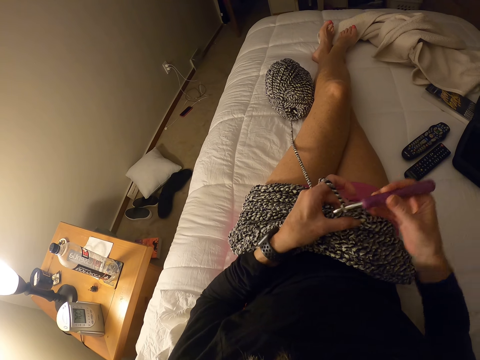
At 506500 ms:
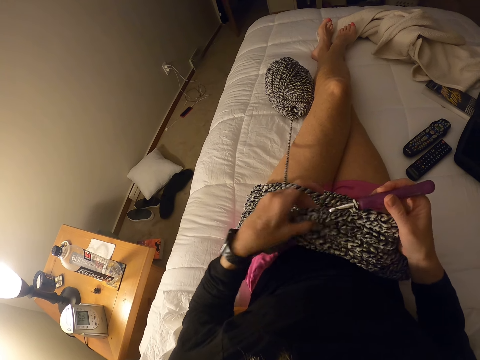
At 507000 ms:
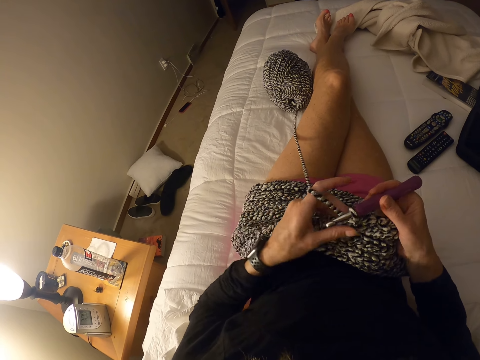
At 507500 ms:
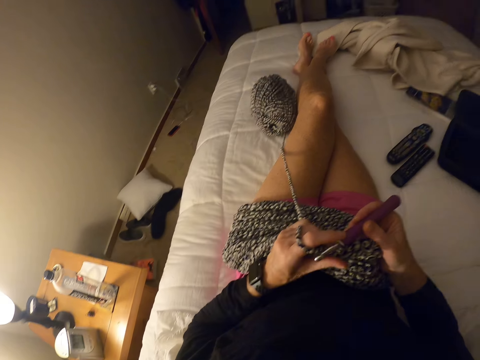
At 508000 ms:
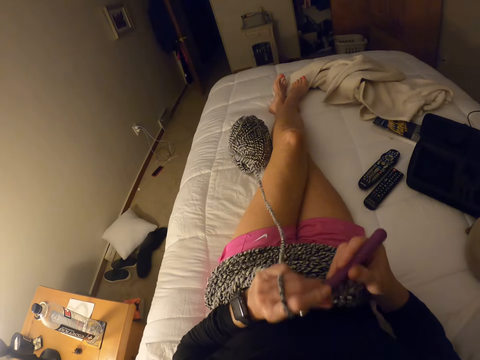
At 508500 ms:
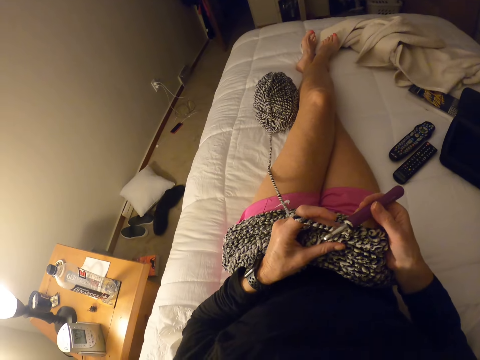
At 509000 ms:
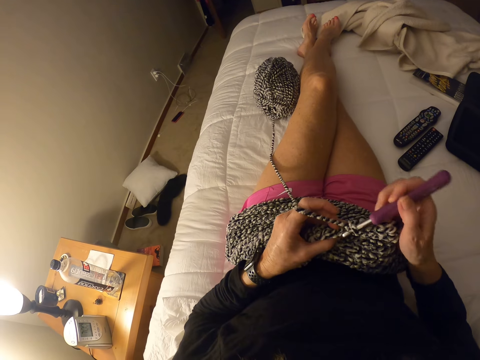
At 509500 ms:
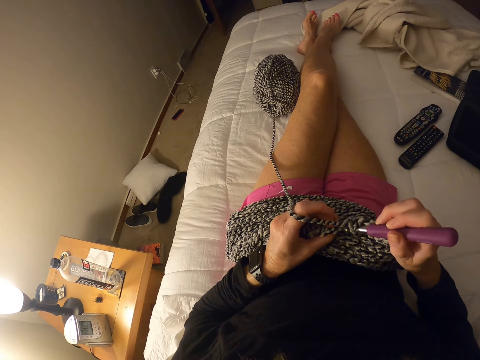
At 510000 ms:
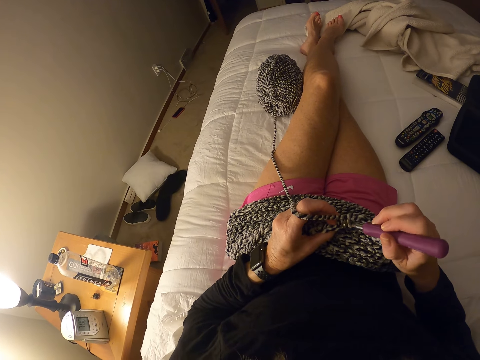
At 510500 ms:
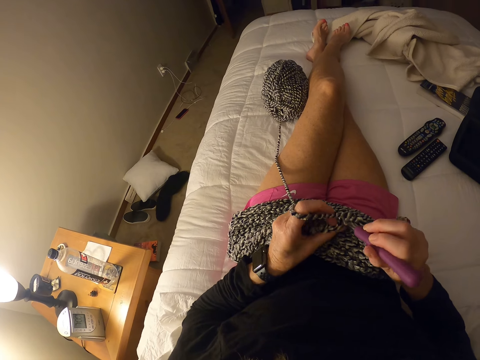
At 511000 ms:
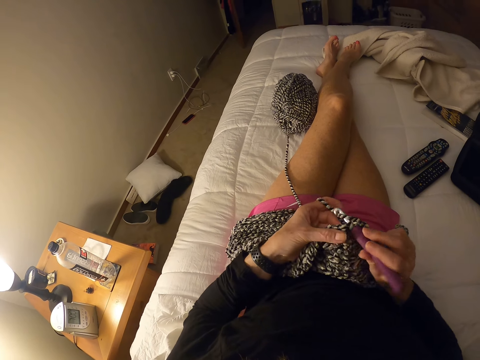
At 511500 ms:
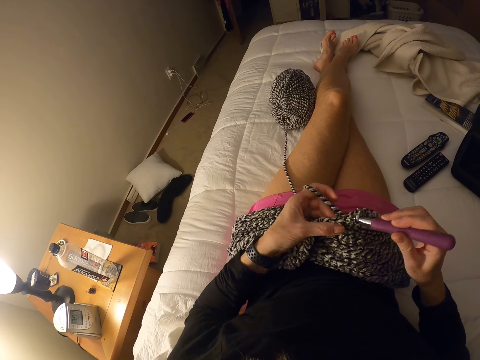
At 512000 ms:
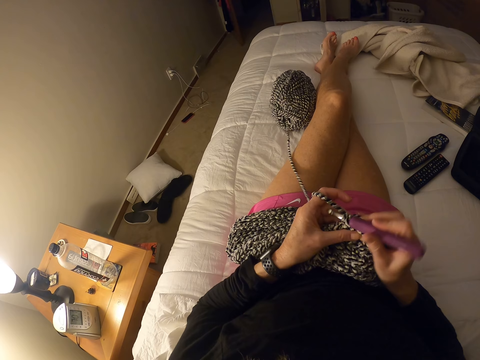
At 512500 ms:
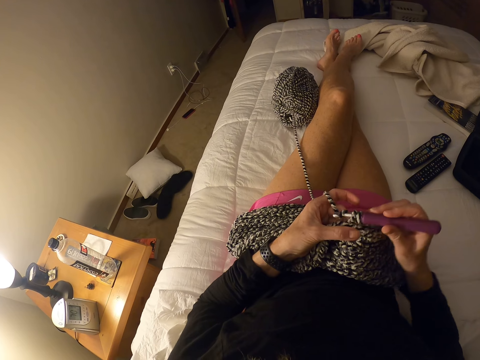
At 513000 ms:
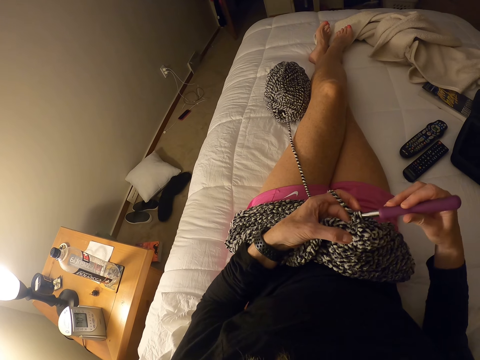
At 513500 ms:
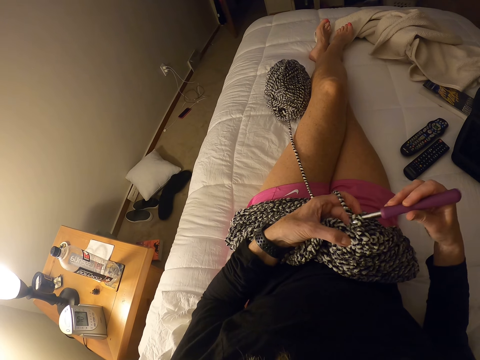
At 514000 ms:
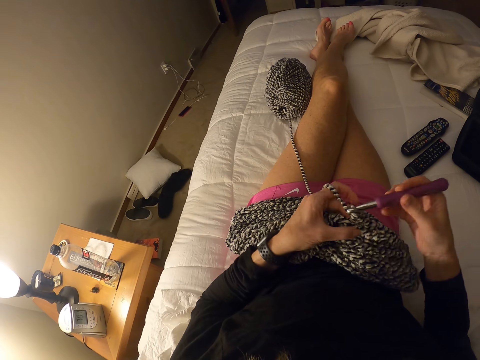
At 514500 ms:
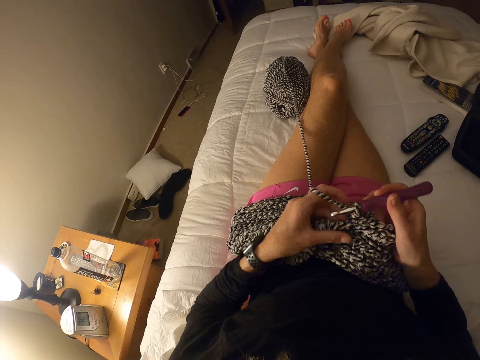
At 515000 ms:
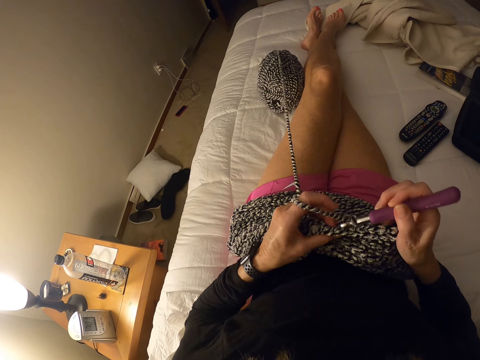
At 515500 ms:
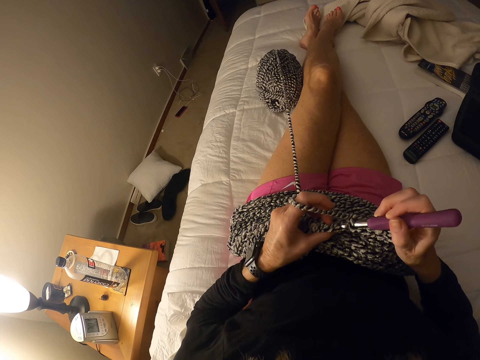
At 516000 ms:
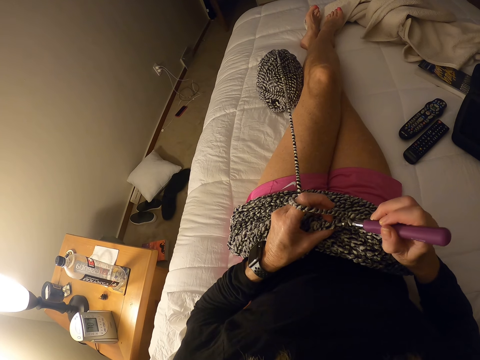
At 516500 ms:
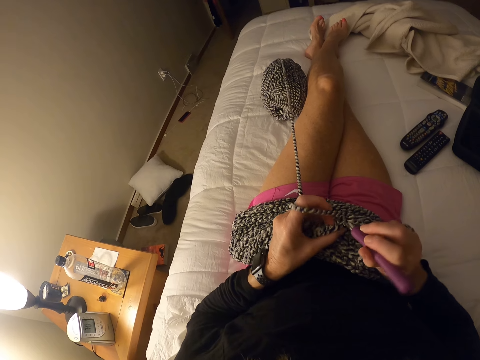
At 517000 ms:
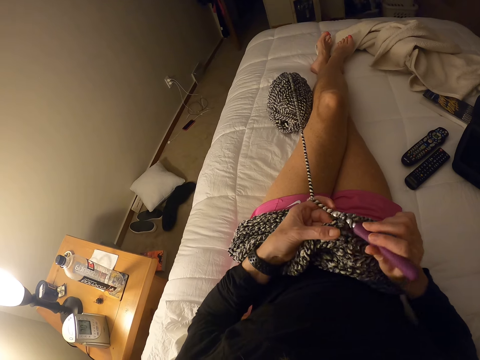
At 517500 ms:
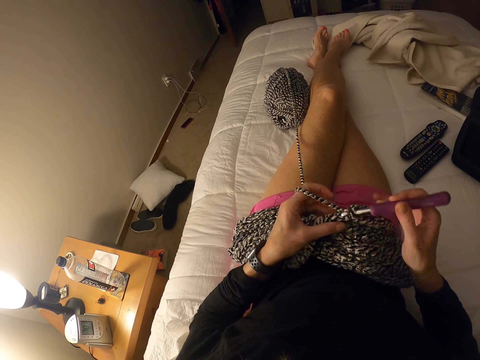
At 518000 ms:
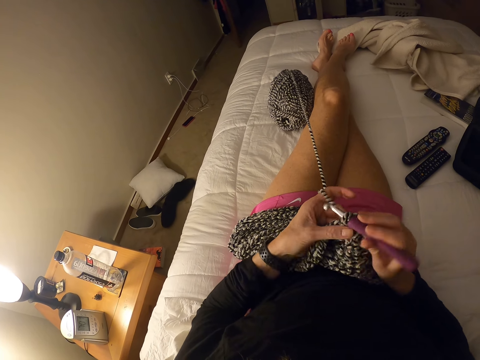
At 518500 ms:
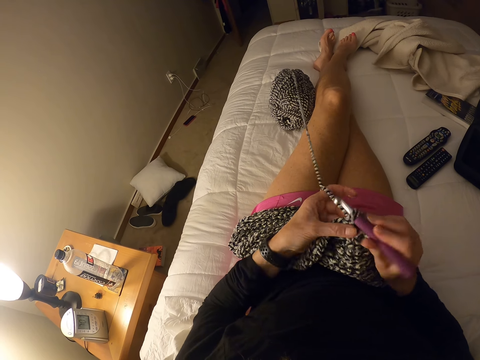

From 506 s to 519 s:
The camera wearer pulls the cloth closer. They crochet the cloth.

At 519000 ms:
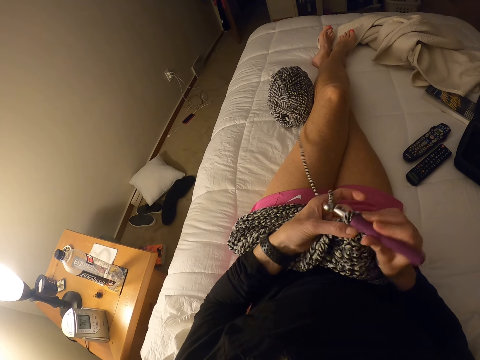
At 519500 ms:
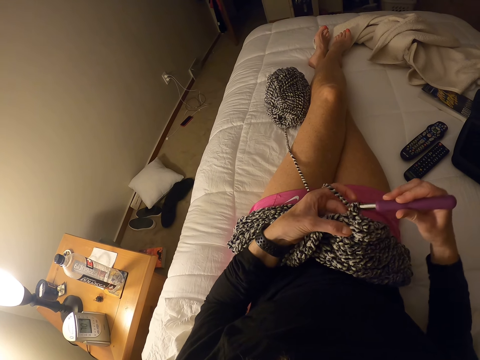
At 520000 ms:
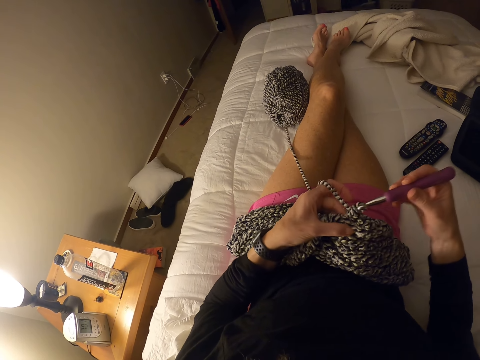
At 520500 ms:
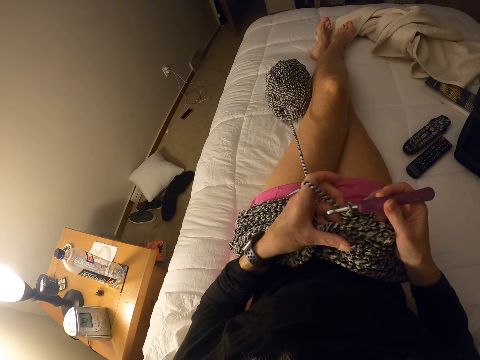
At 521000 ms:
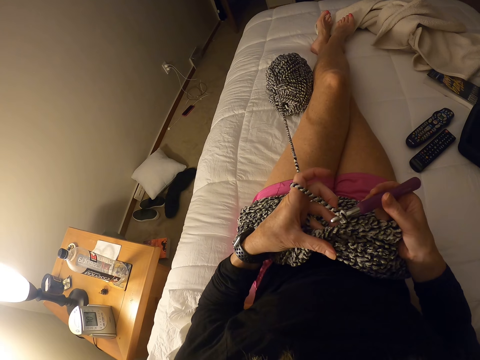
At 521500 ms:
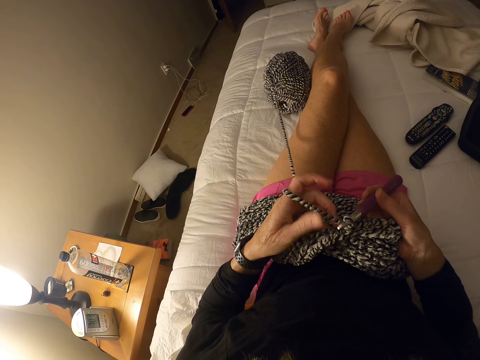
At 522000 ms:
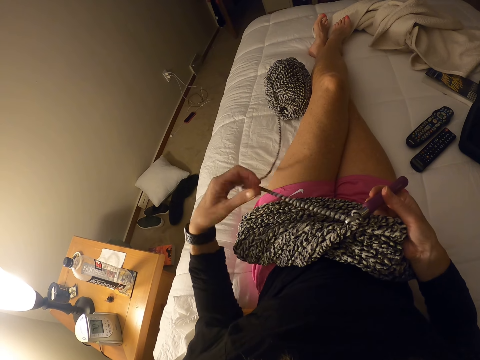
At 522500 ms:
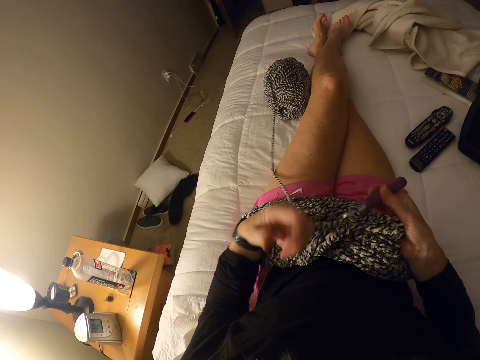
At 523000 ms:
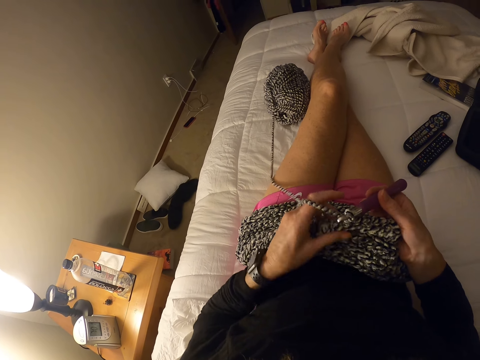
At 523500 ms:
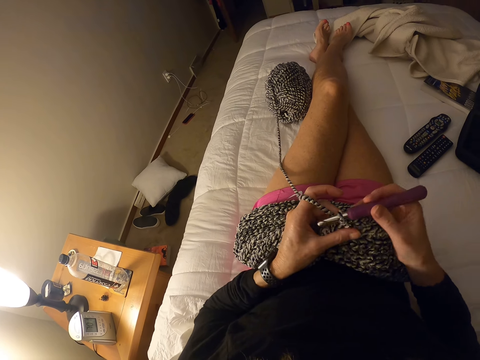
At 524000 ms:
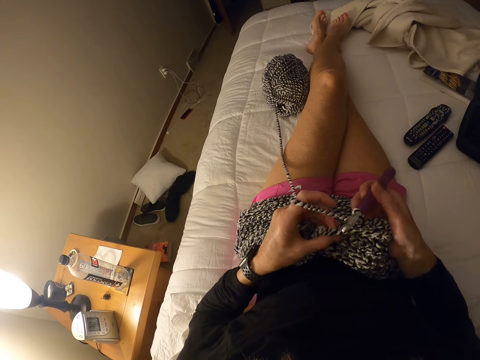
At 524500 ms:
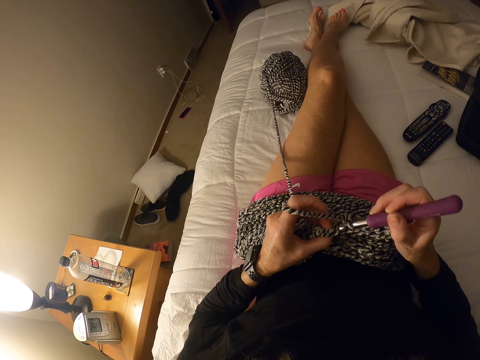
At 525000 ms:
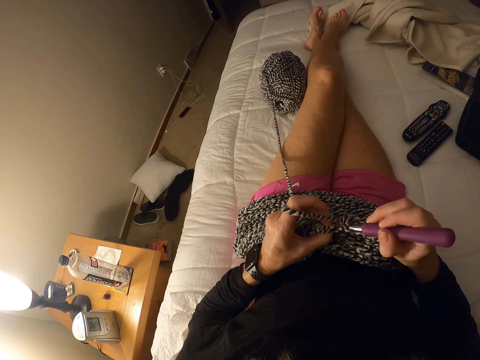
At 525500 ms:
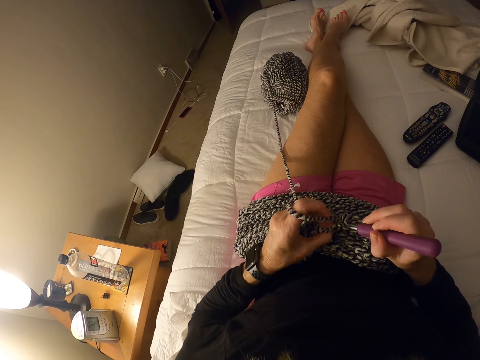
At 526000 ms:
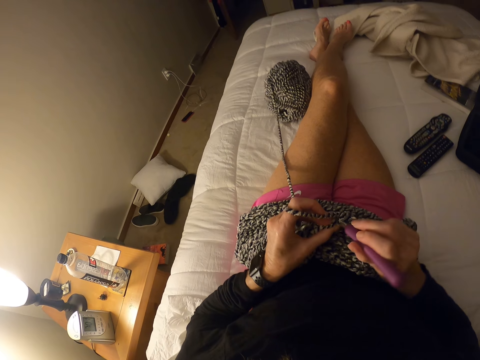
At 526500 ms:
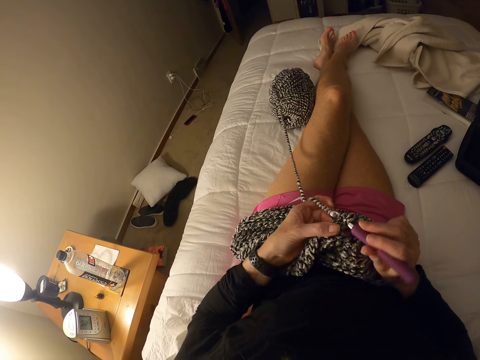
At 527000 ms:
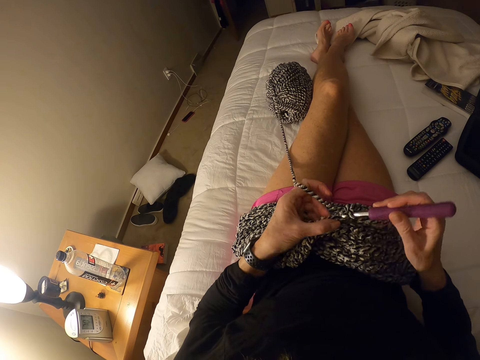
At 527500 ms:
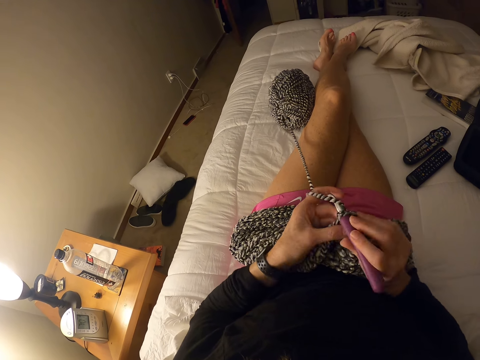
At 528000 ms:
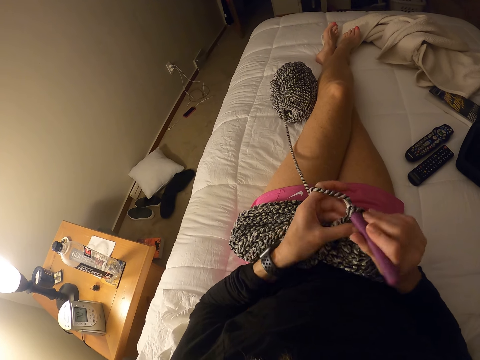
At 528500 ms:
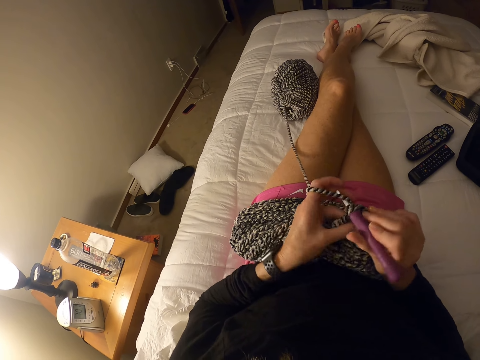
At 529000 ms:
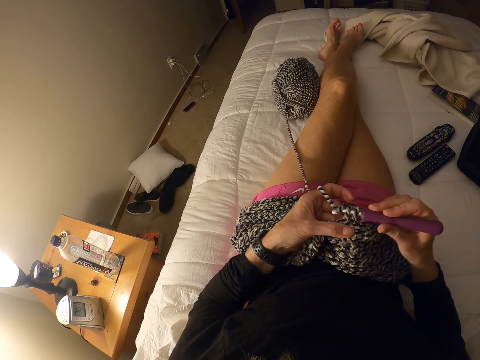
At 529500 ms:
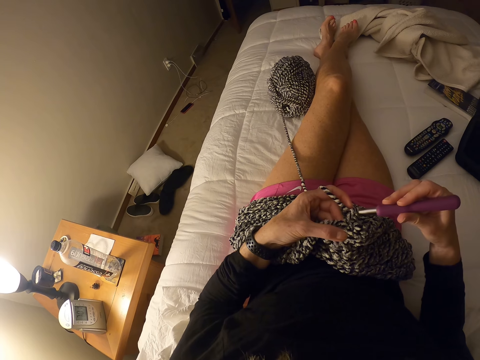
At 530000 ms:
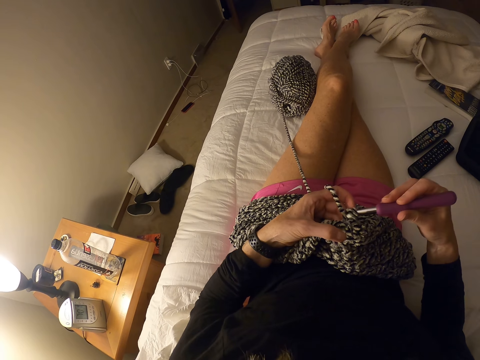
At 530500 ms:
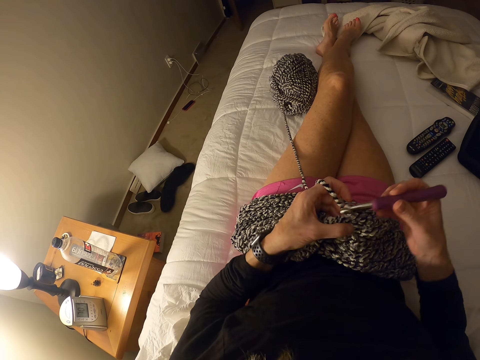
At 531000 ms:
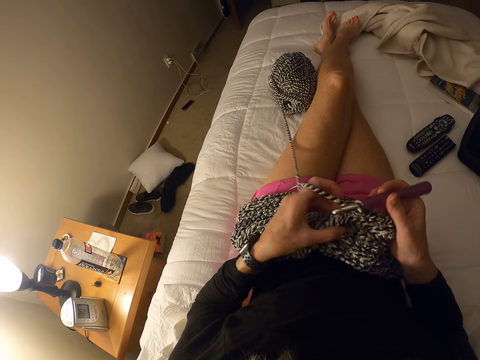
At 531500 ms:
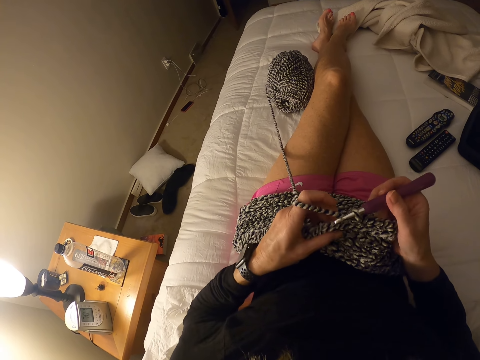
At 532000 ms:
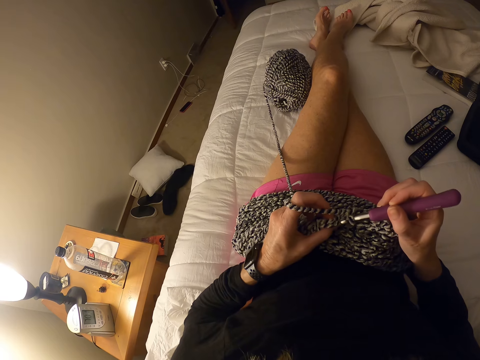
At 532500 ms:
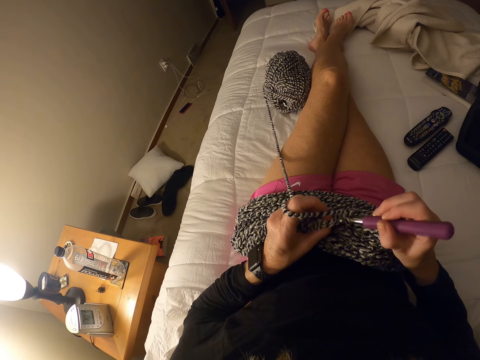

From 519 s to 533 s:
The camera wearer moves her hand. She pulls the thread. She crochets the cloth. She interlocks loops of yarn with a crochet hook.
